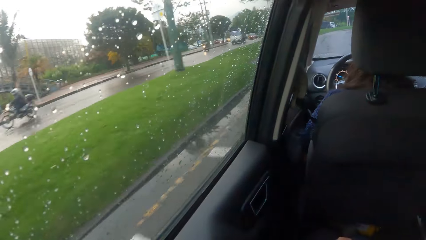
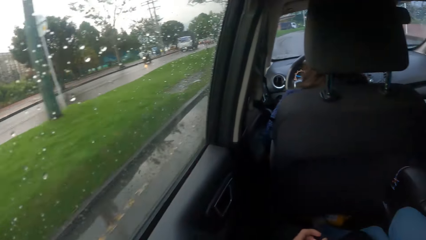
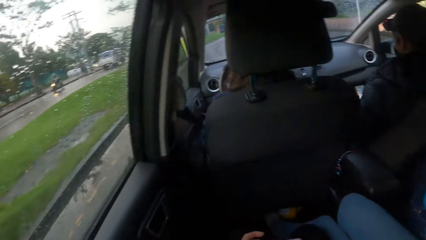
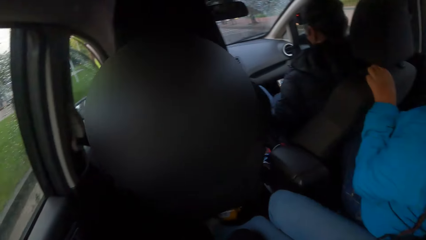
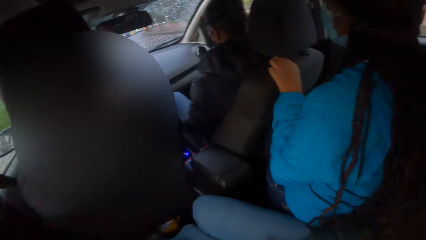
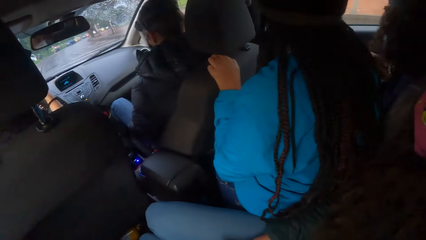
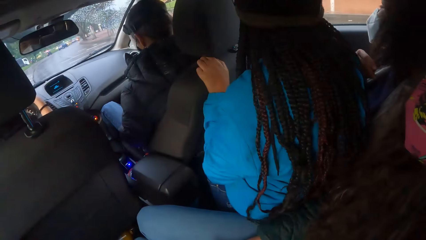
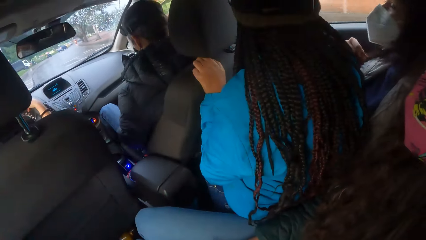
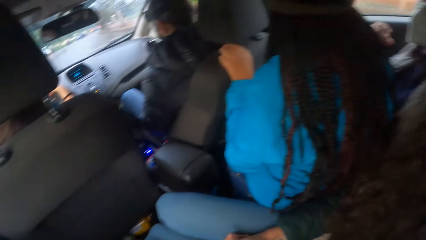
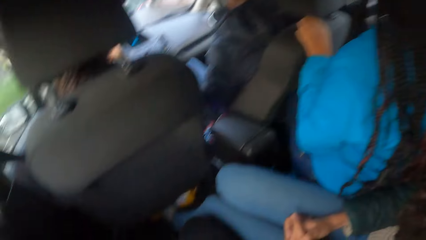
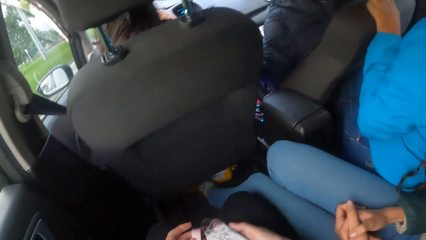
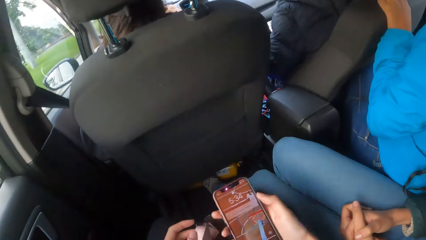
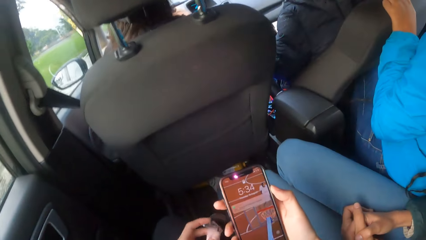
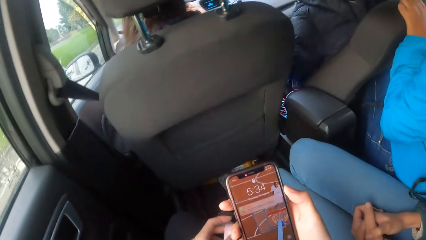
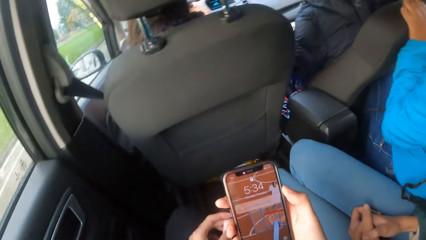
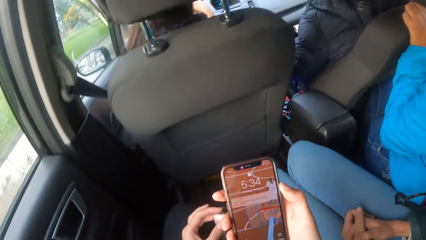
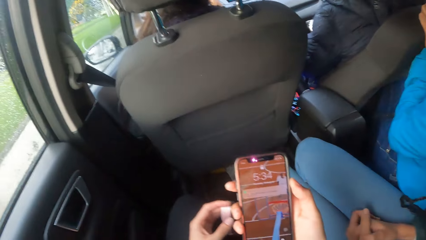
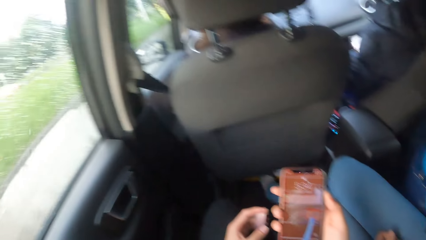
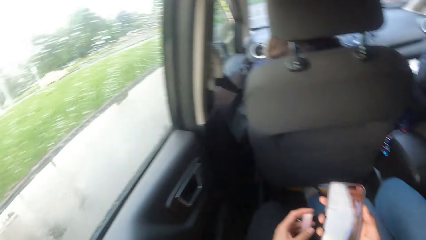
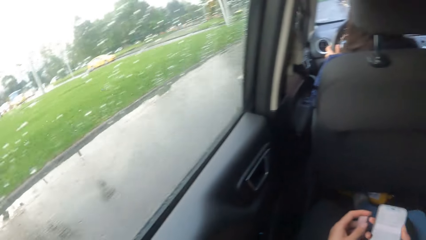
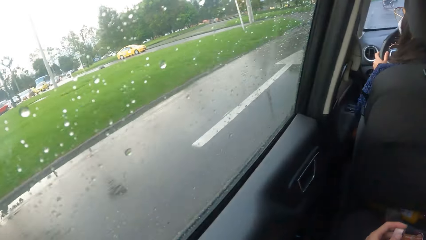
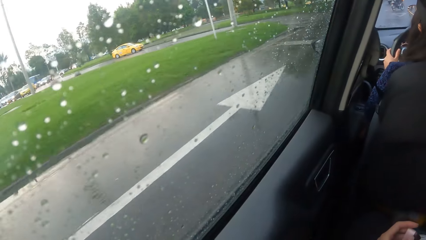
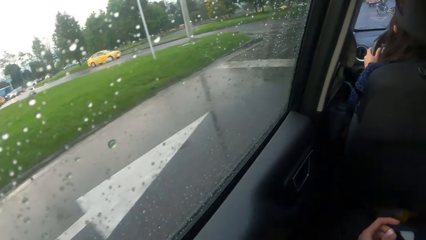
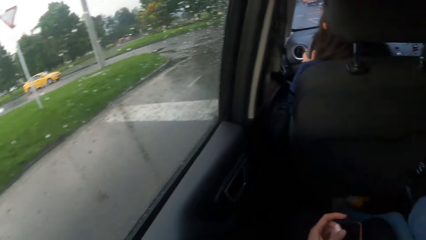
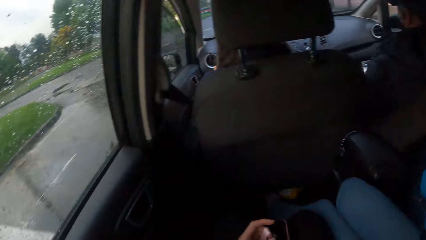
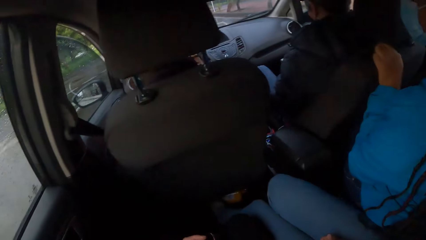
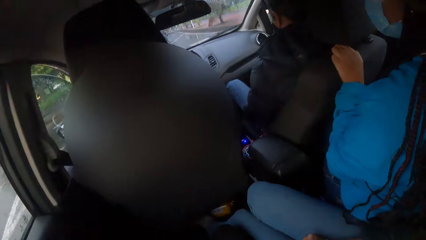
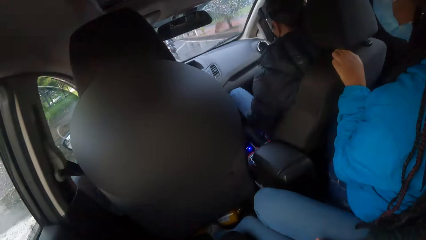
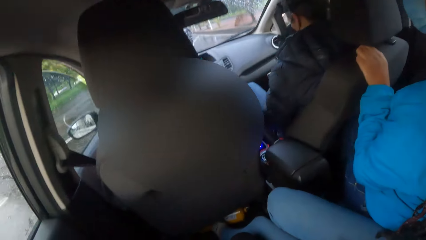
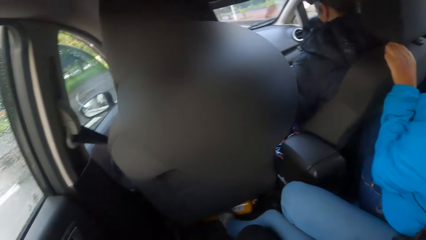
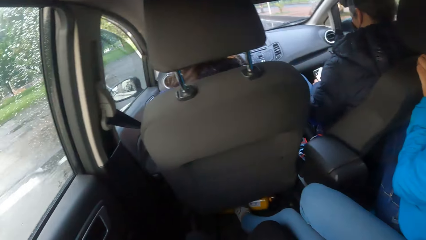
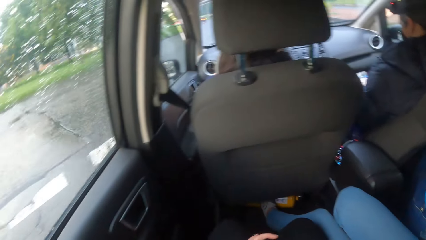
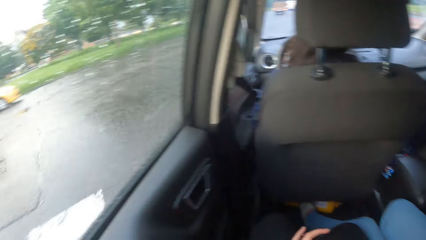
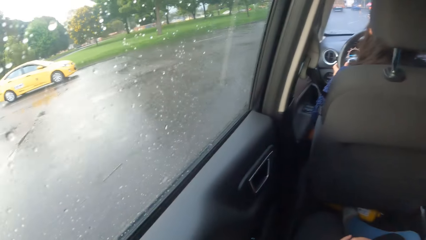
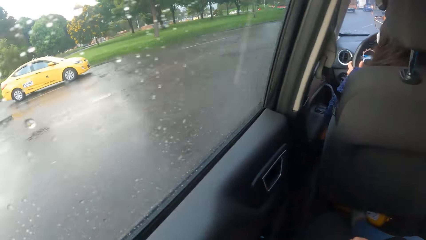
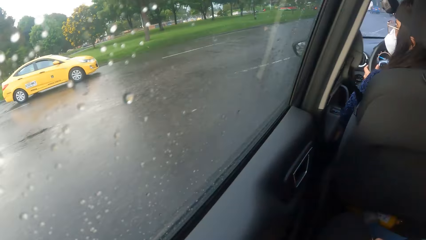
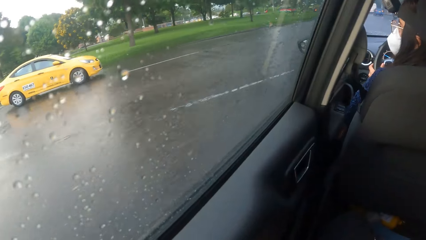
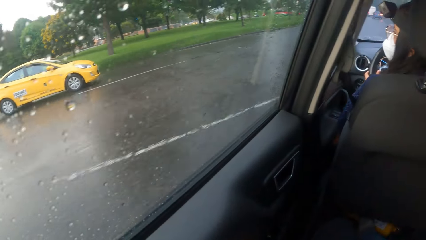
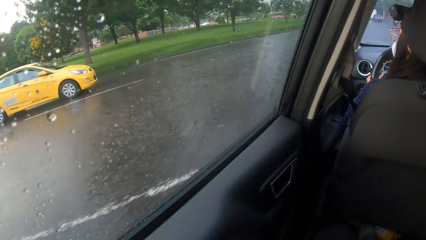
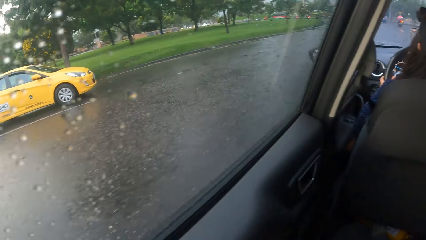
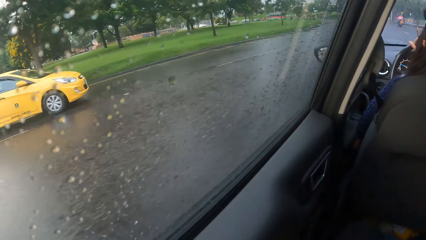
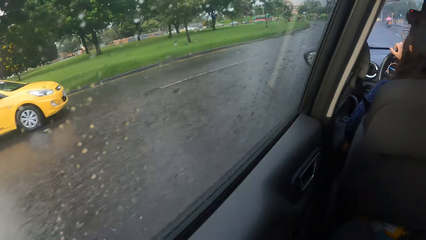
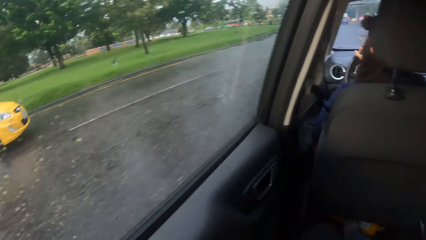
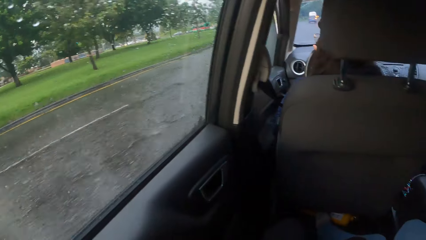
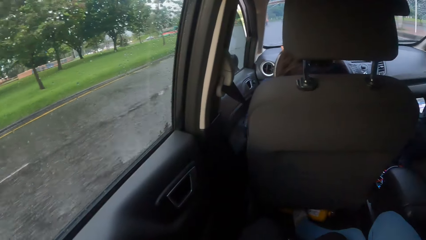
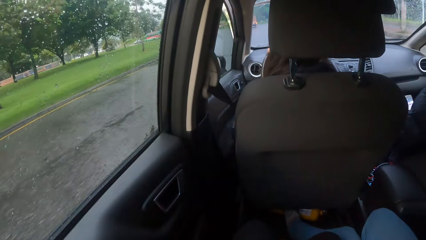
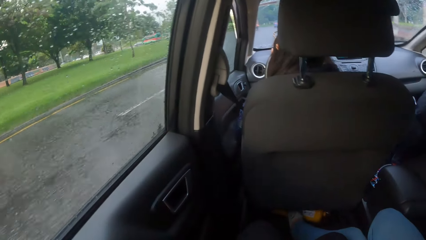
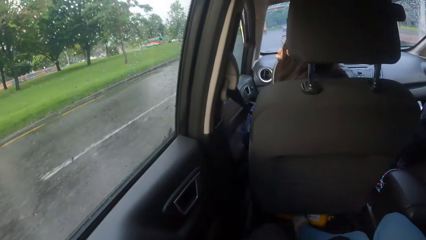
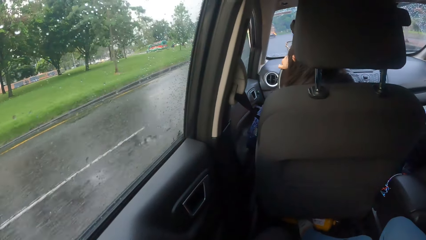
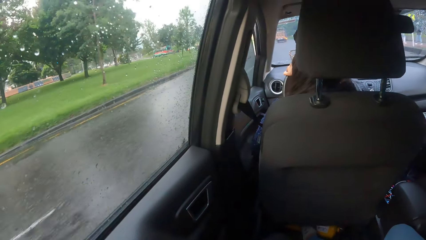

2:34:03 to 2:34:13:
A yellow car drives past the car the camera wearer is in. A man on a motorbike rides past the car the camera wearer is in. The camera wearer uses a phone and looks around.

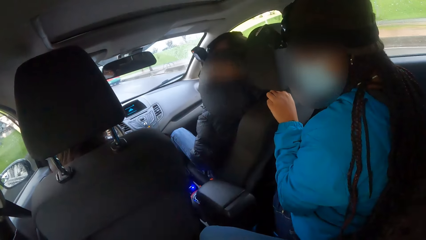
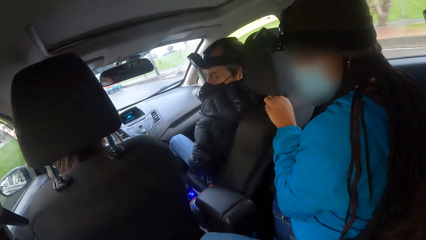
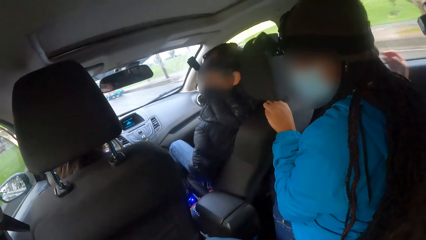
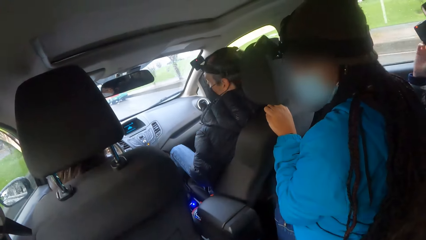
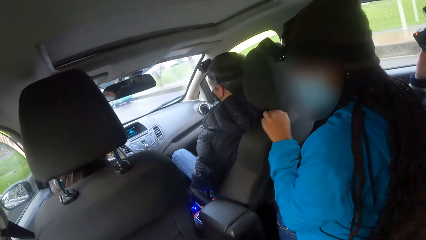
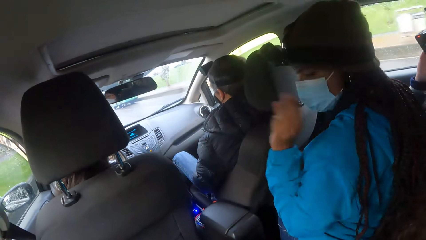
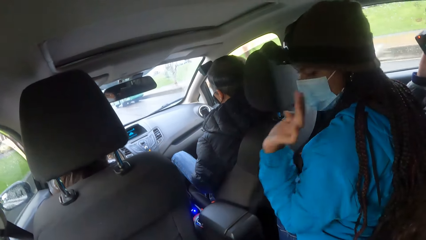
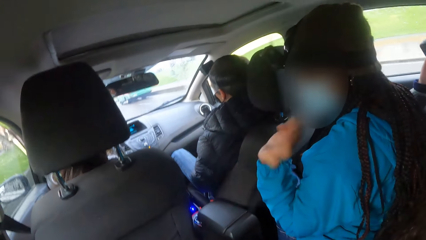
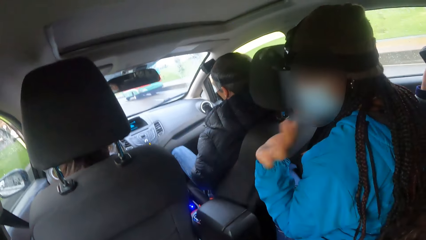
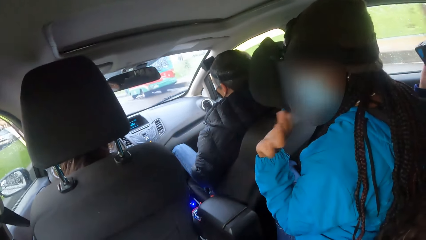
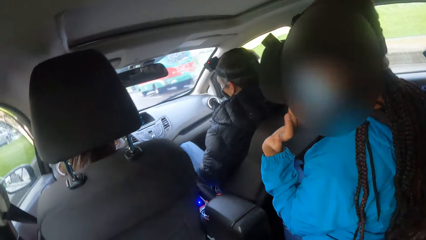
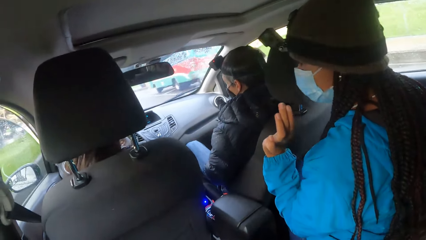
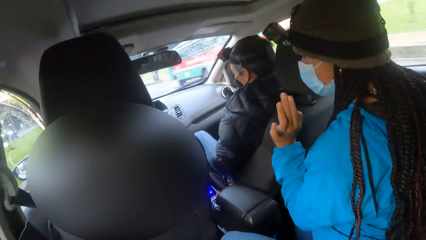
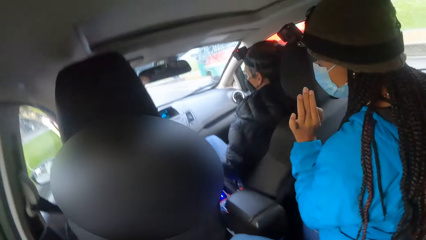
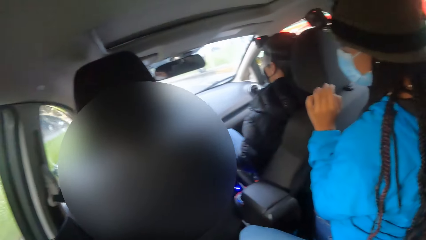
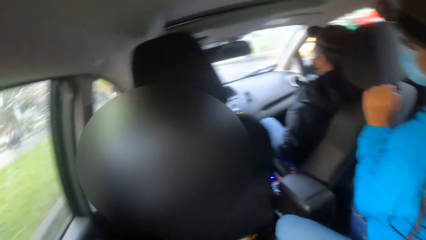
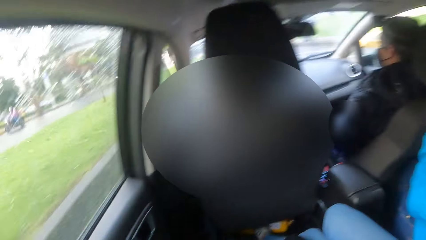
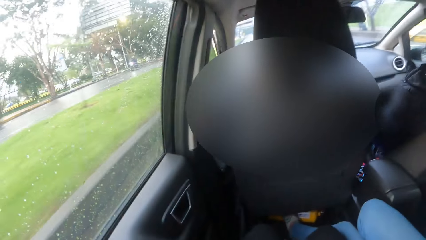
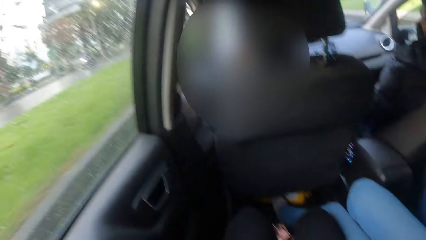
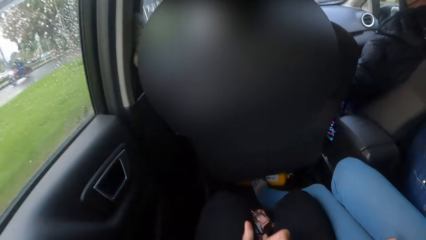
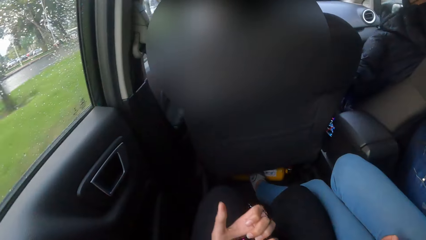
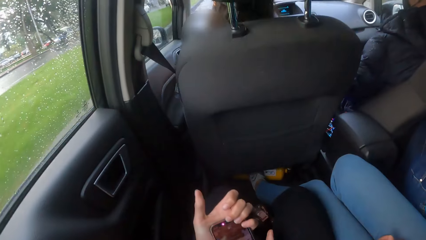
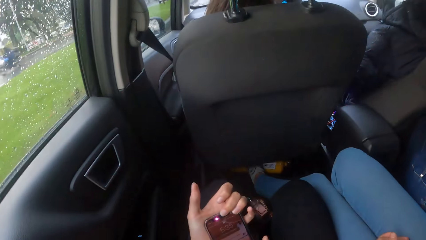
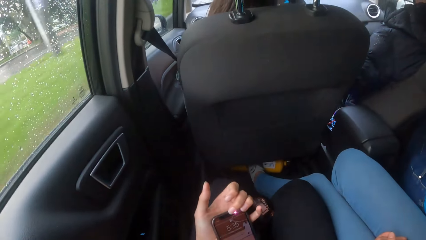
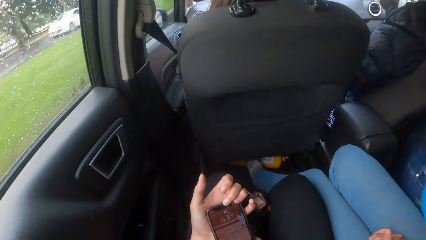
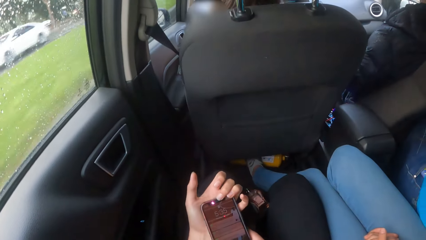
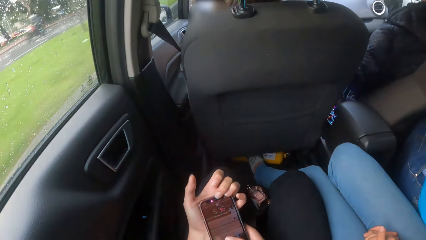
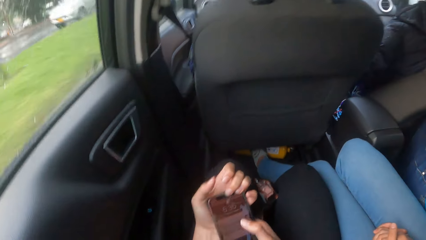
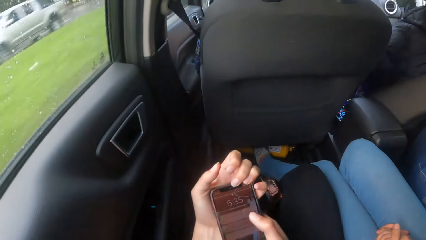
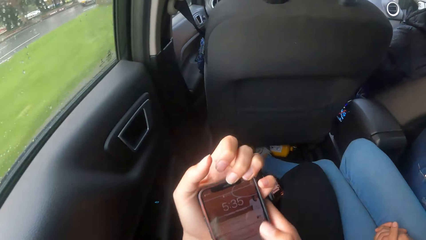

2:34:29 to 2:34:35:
A girl interacts with the camera wearer. Some cars drive past the car the camera wearer is in. The camera wearer operates the phone in her left hand with her right hand.
